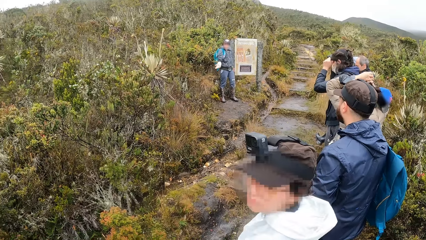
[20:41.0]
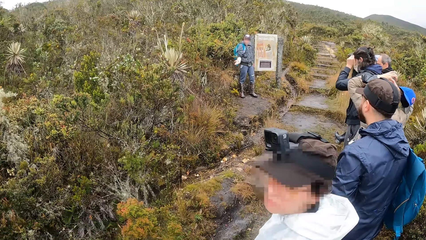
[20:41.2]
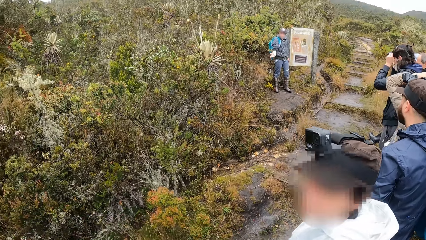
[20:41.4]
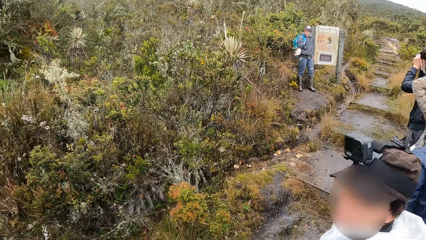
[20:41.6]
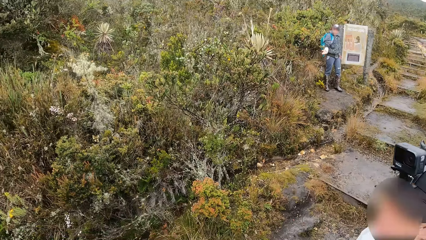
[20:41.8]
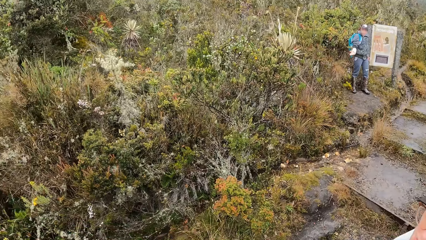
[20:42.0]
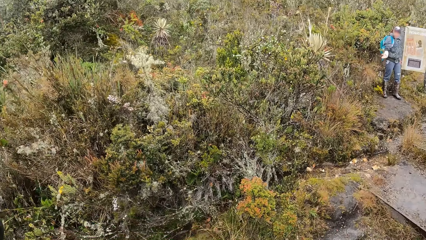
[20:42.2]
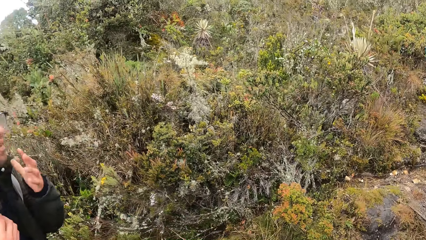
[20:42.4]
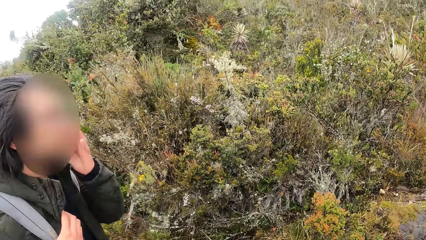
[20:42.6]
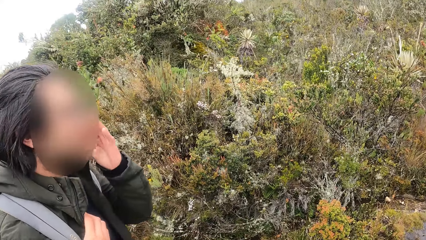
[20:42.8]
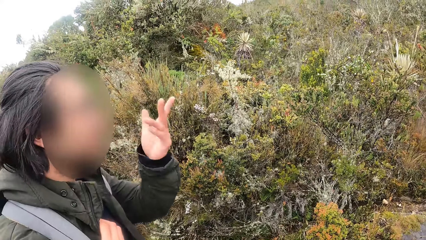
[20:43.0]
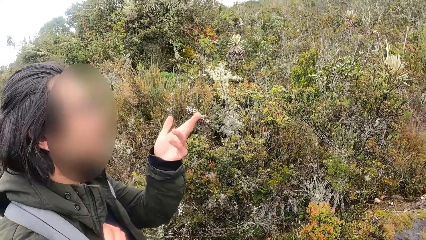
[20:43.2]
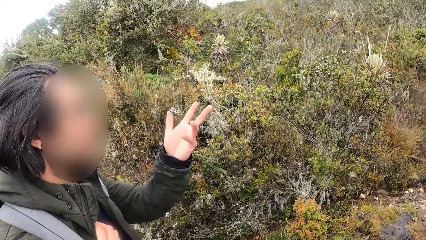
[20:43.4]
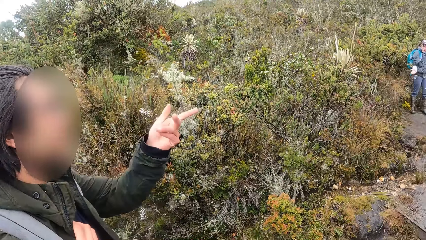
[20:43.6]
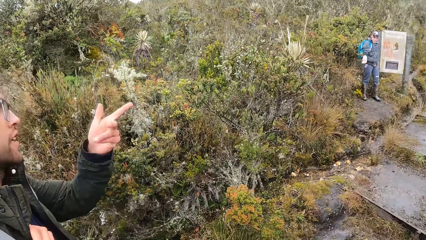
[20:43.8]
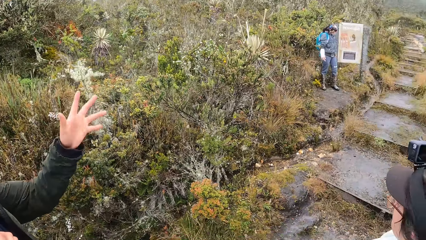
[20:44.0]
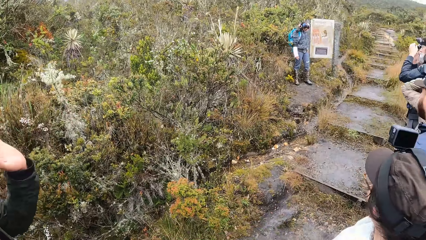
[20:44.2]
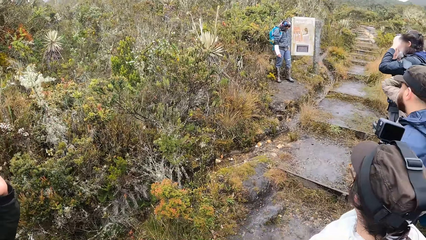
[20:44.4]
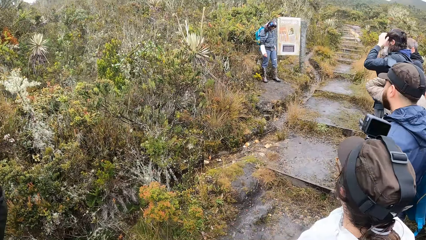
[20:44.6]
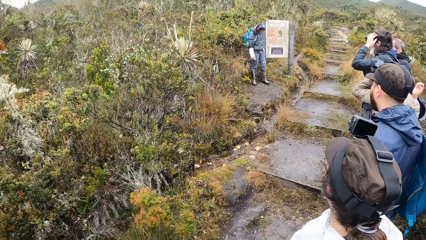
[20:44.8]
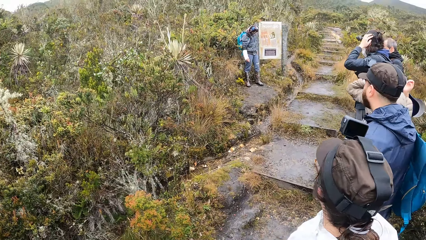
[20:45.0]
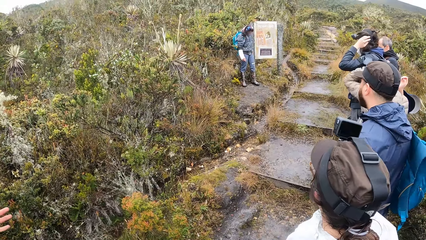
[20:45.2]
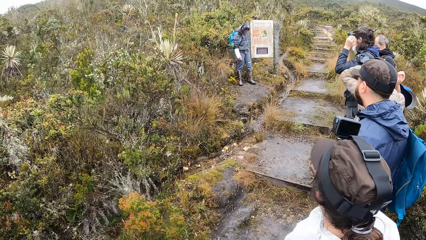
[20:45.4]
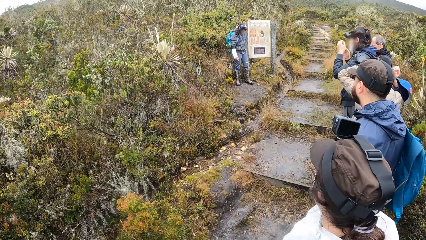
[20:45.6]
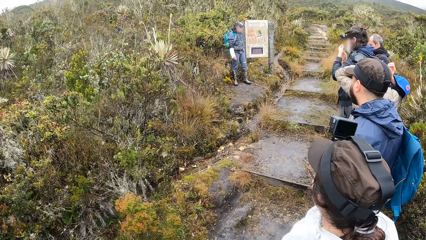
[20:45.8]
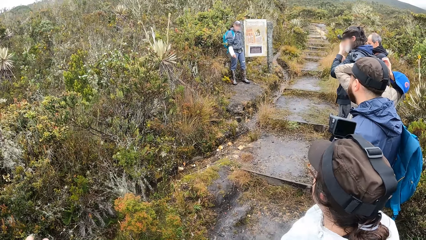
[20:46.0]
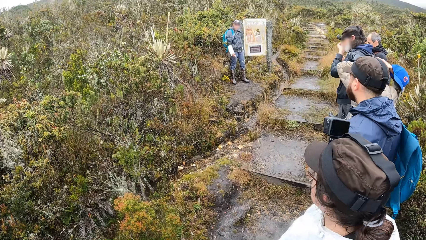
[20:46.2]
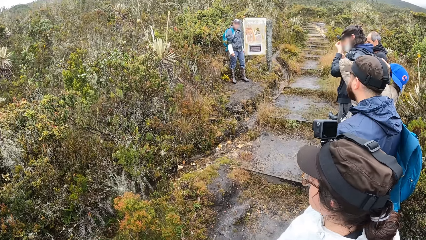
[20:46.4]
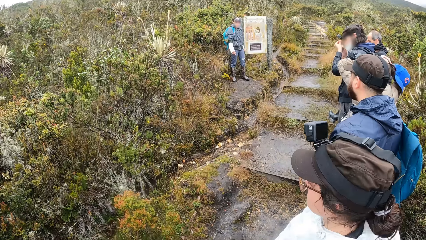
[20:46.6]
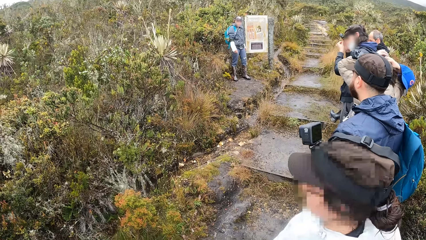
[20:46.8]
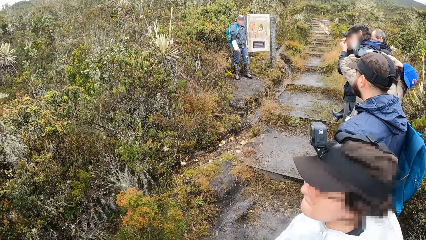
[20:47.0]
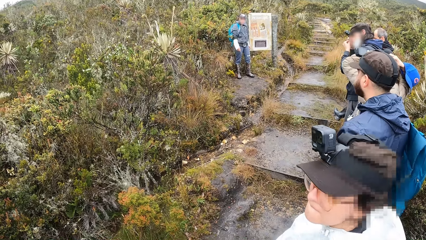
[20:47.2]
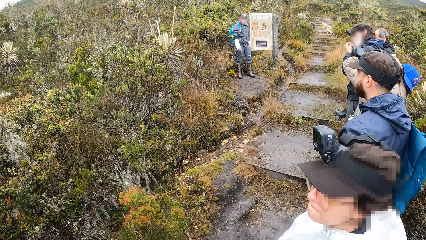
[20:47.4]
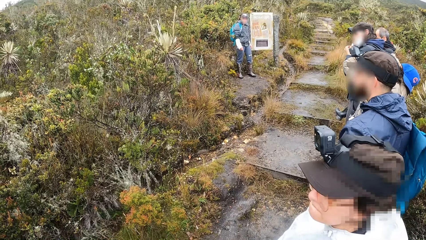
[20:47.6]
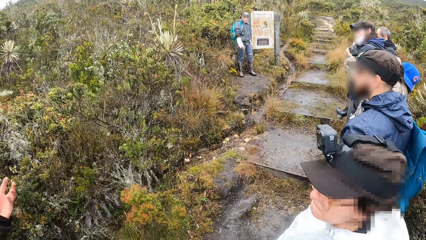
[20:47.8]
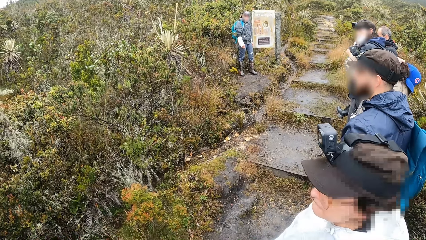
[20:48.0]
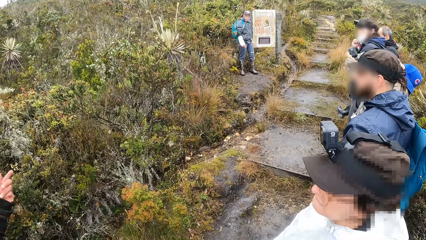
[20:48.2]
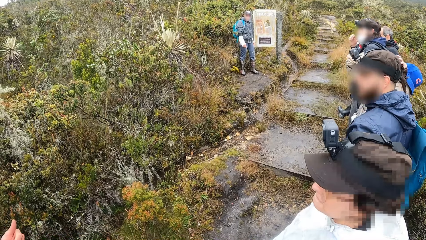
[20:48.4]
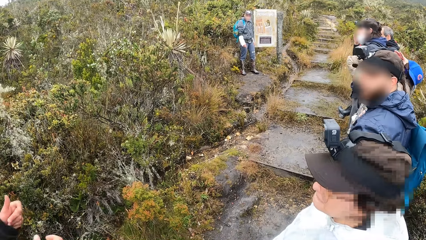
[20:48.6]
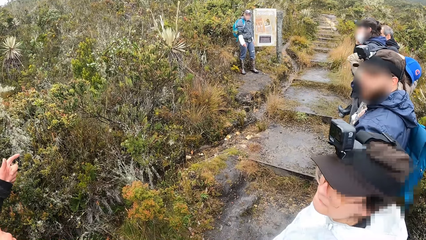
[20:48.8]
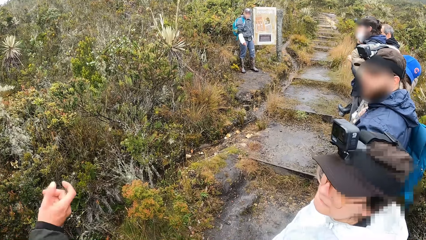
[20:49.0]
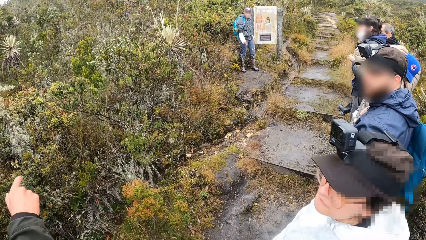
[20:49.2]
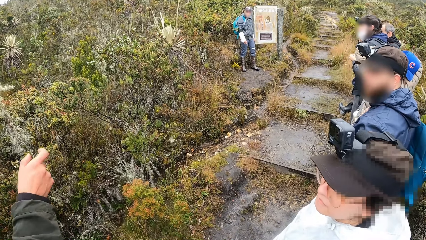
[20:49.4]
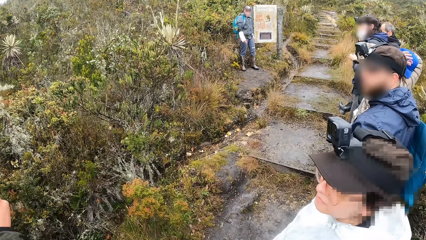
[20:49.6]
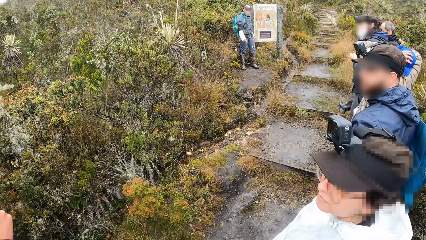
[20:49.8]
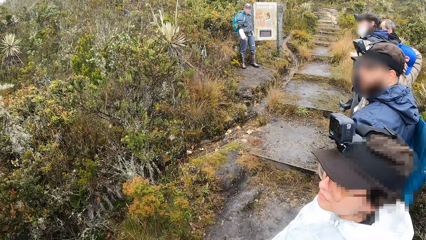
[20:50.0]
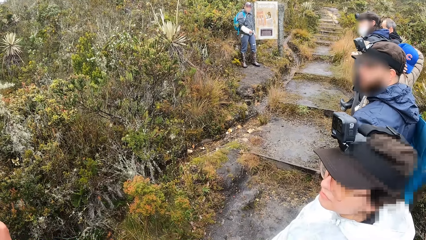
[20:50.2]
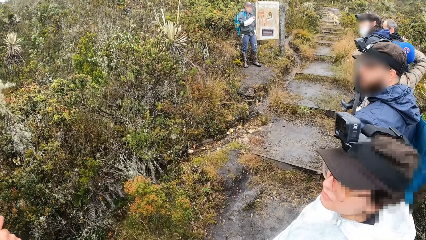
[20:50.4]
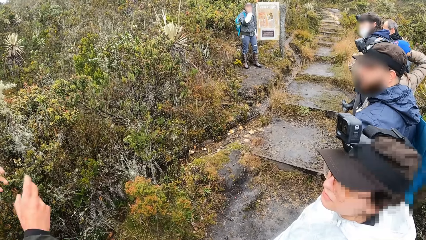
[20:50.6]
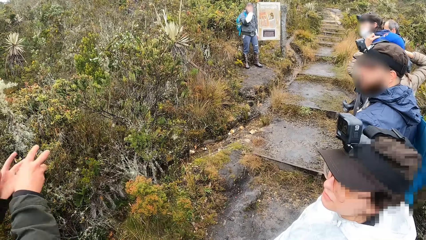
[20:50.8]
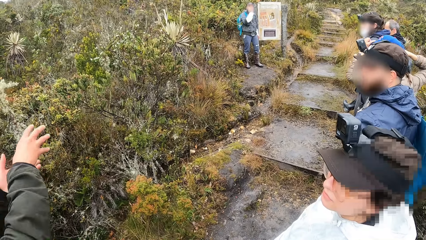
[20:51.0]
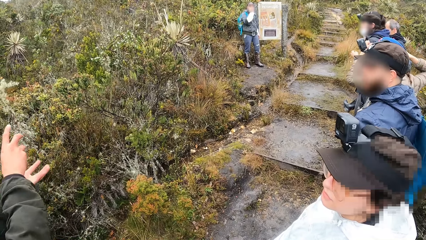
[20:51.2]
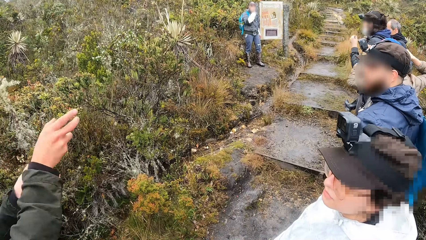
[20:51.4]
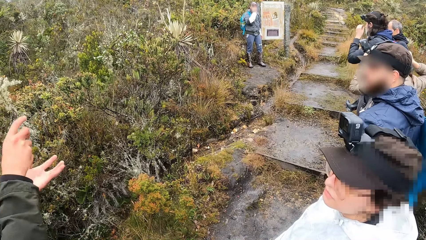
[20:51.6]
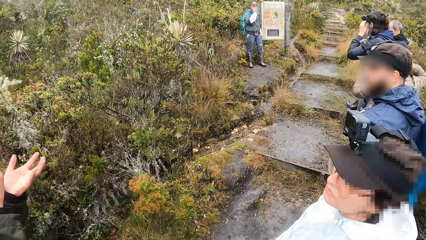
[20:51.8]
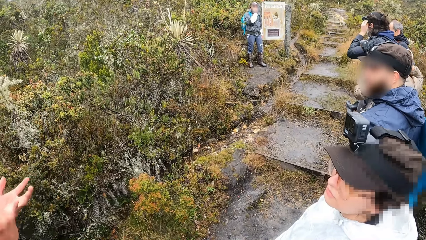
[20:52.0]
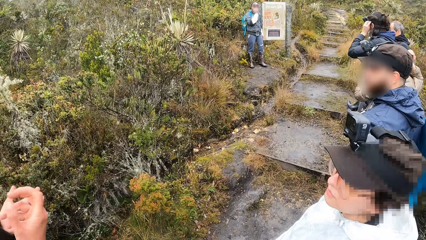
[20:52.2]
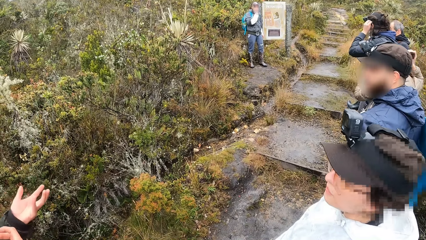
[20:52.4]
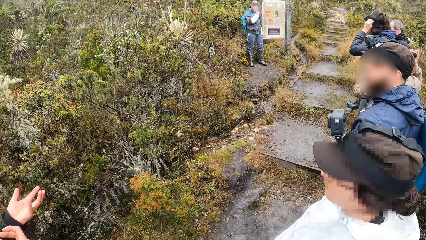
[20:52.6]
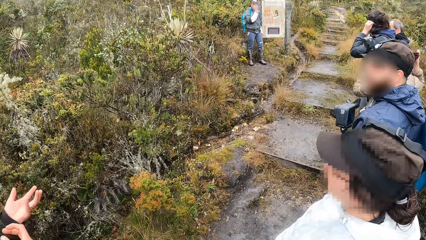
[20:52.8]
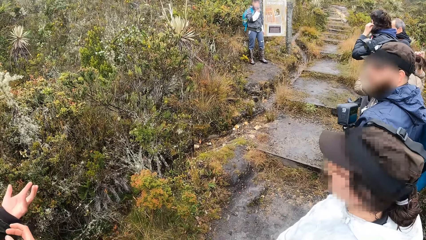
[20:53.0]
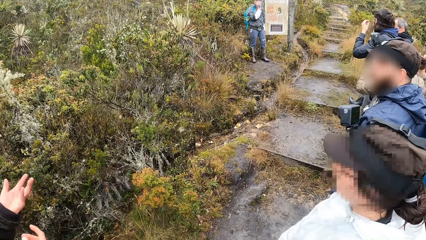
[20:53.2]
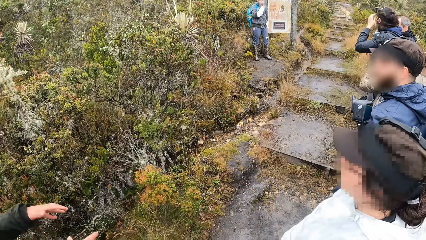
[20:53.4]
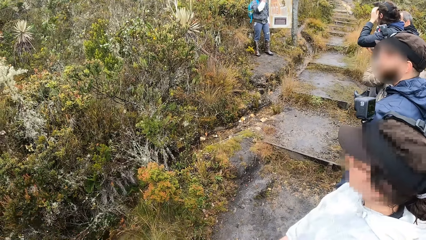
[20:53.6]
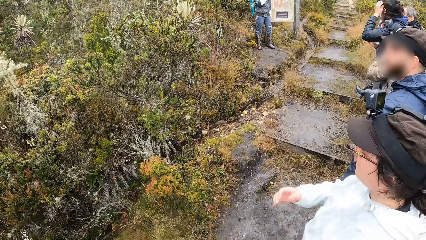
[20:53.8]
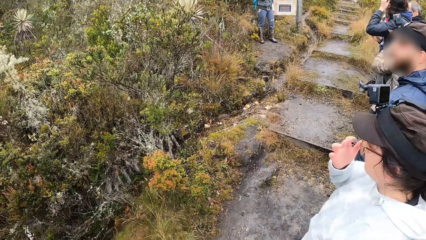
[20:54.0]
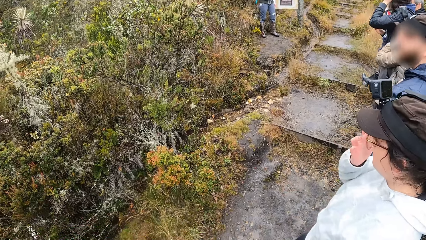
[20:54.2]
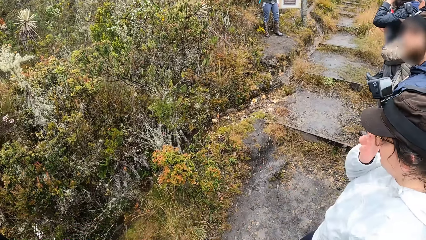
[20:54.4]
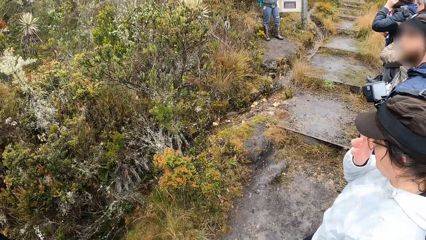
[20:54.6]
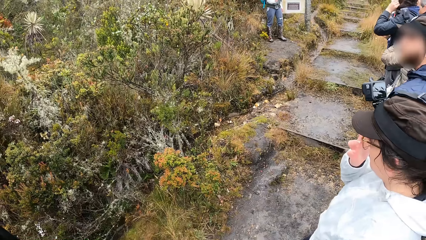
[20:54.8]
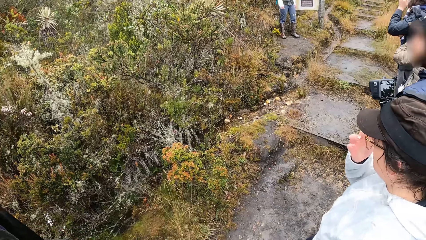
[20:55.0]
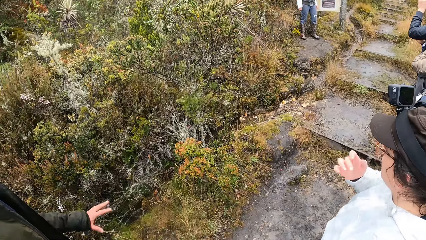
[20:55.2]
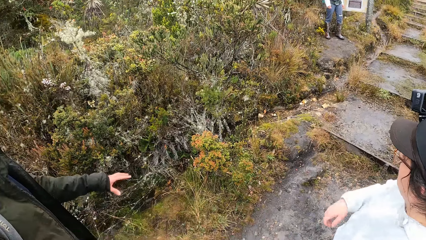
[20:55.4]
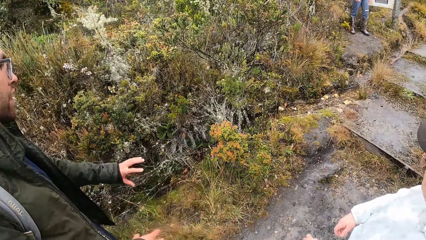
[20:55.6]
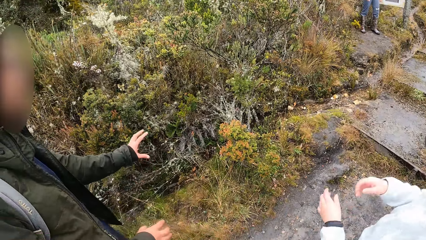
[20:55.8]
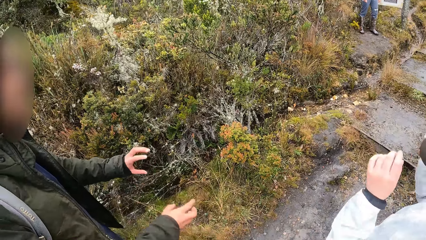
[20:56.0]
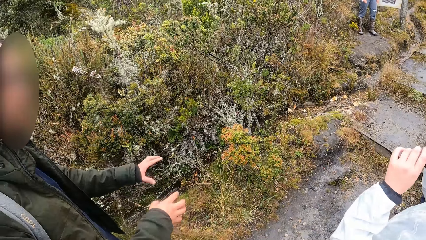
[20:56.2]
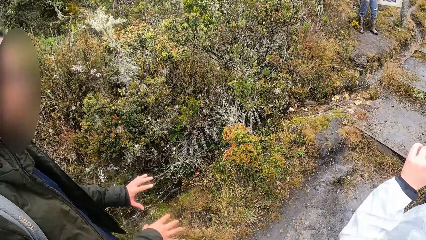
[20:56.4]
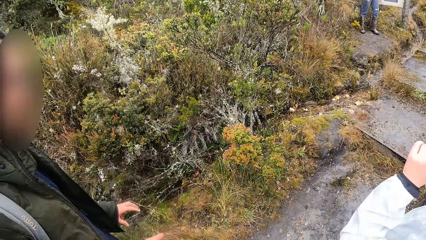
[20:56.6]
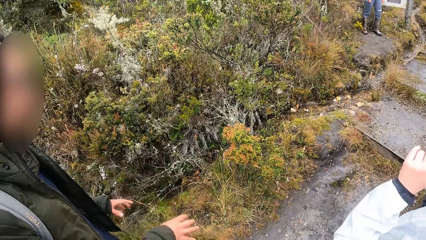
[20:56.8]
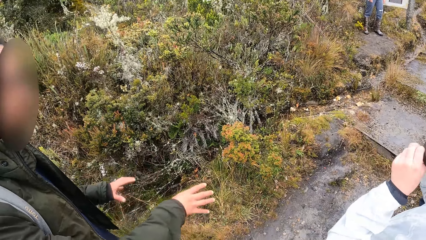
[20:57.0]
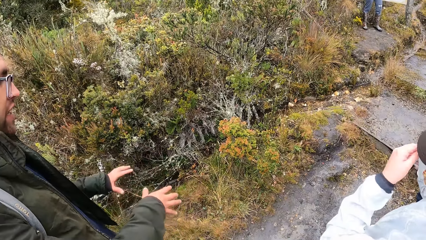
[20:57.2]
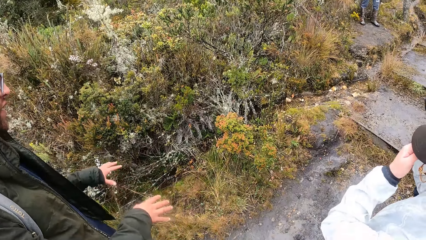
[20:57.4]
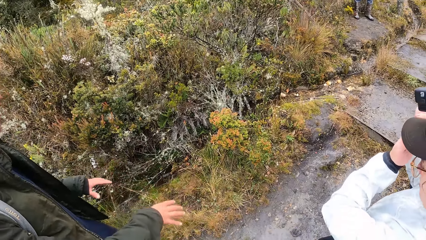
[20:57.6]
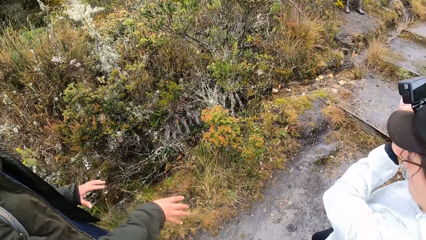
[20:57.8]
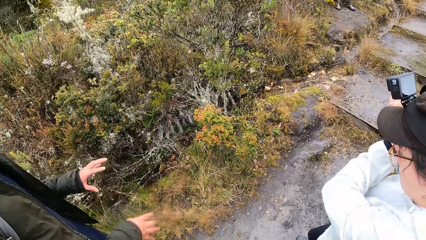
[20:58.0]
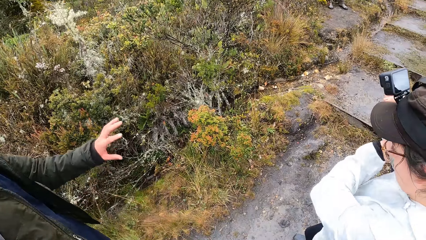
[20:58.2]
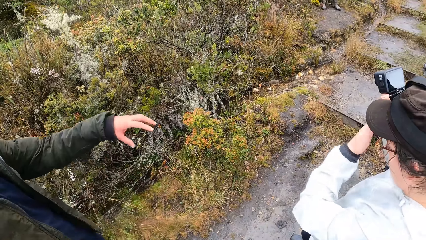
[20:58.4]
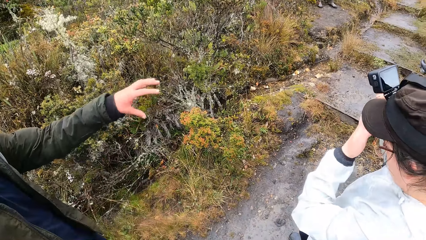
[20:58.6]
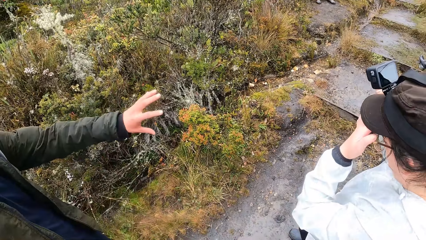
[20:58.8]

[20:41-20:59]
The camera wearer looks at the left. A man speaks to the group of people and the camera wearer. The camera wearer looks at the right. A woman puts a cap on her head with her left hand. The camera wearer looks at the ground. They look at the left.
